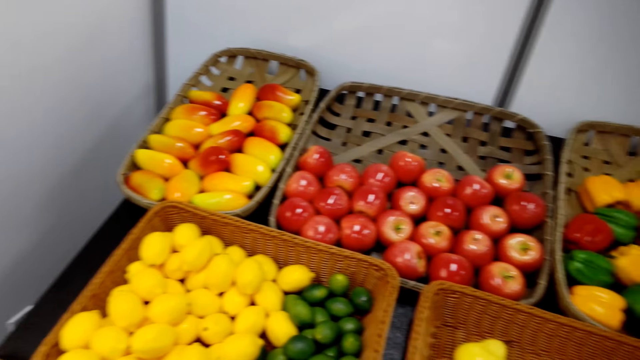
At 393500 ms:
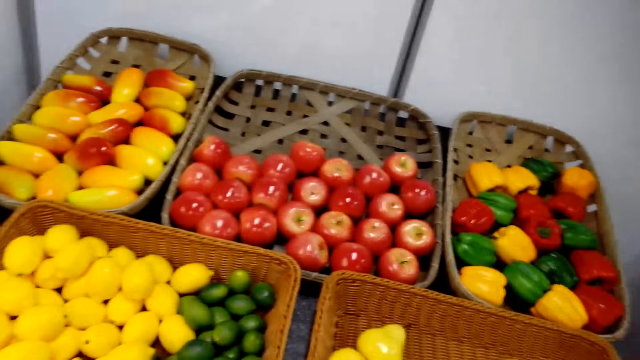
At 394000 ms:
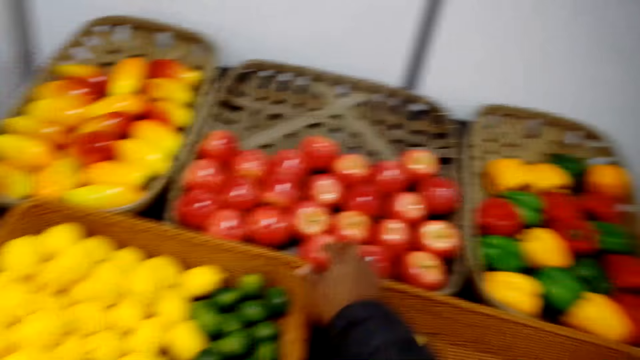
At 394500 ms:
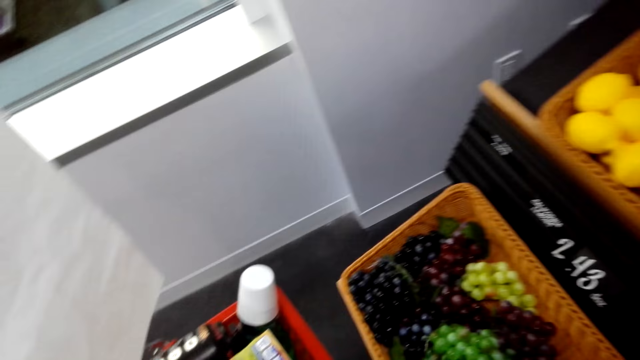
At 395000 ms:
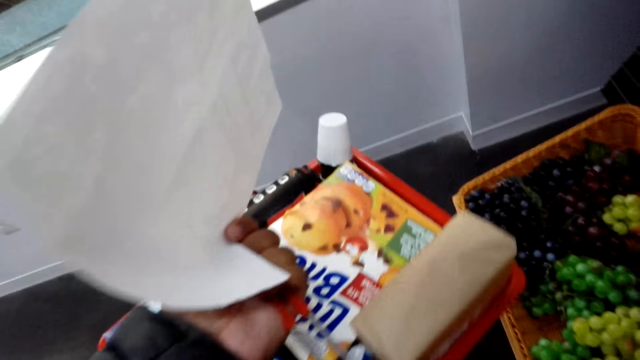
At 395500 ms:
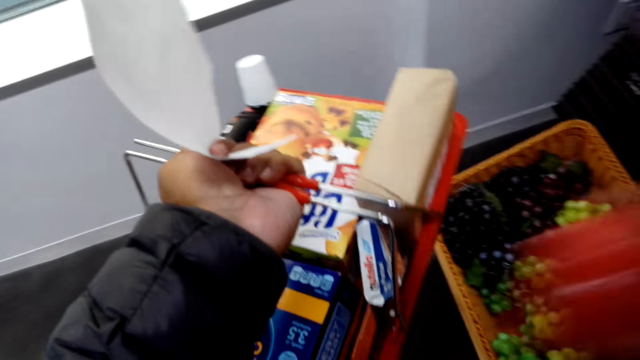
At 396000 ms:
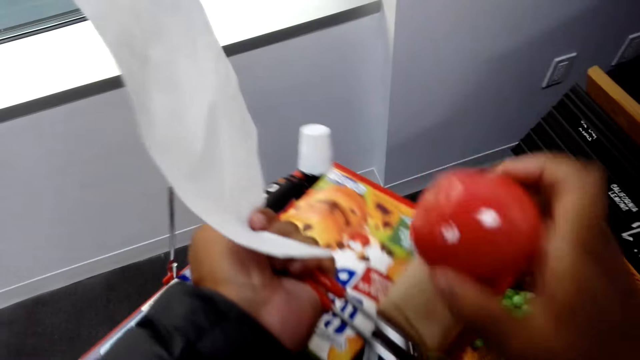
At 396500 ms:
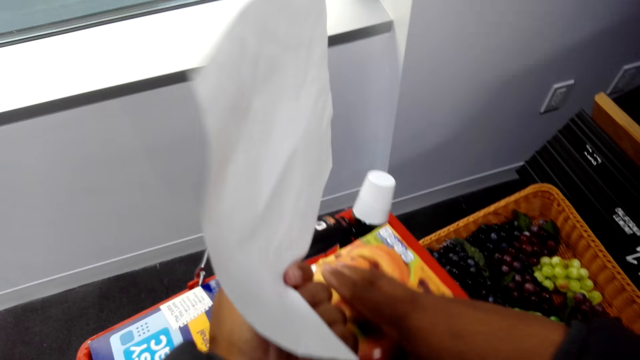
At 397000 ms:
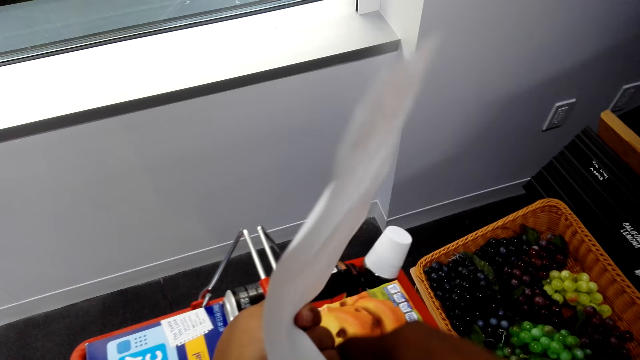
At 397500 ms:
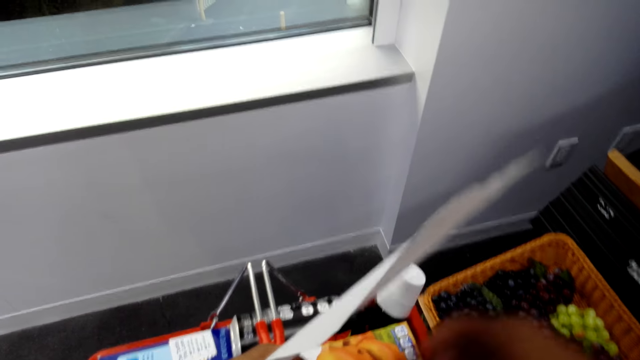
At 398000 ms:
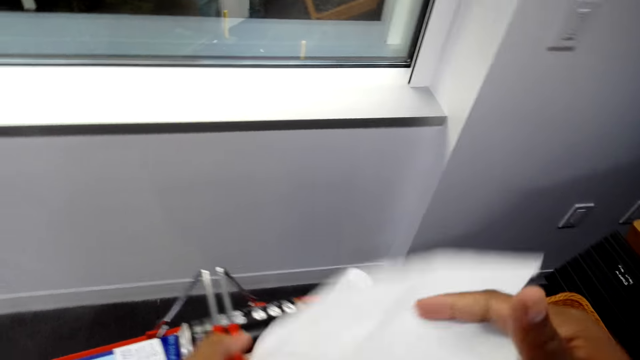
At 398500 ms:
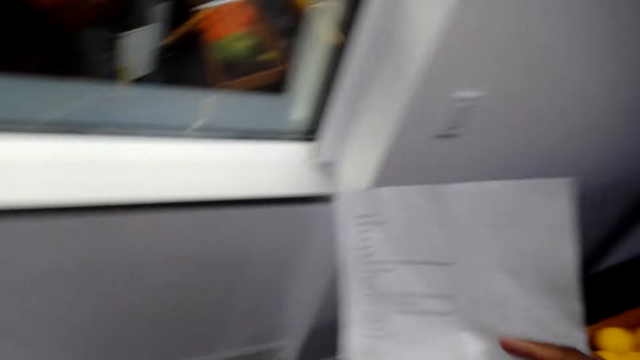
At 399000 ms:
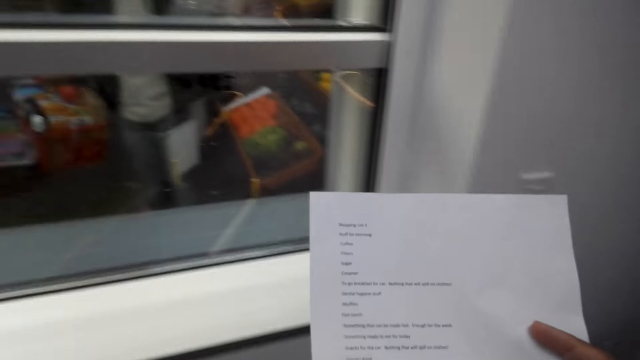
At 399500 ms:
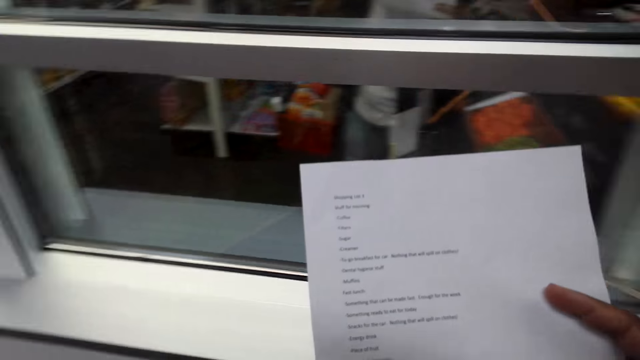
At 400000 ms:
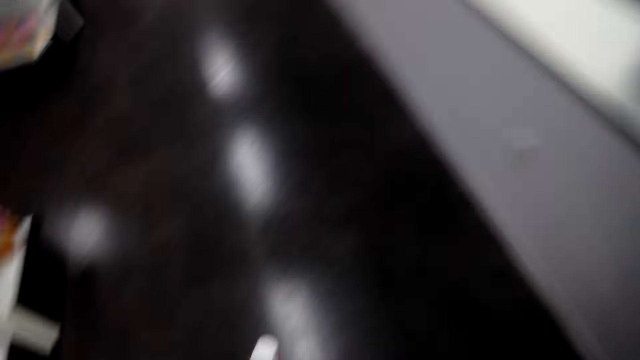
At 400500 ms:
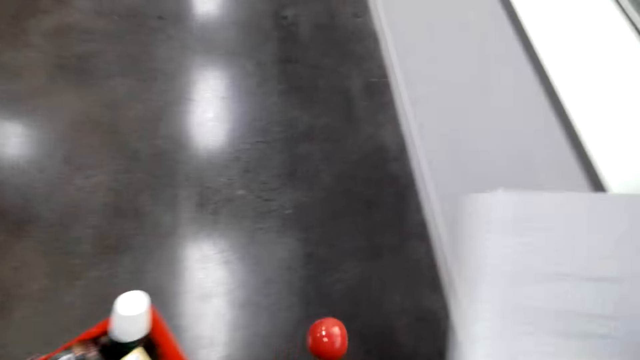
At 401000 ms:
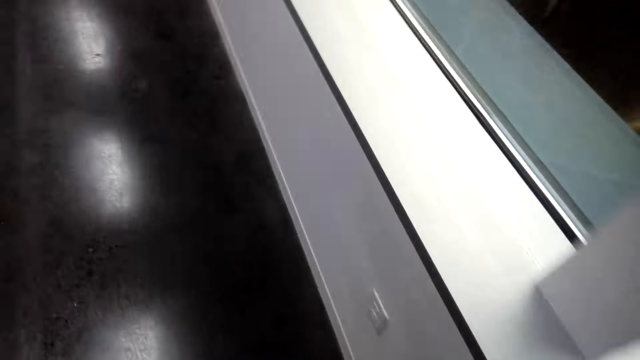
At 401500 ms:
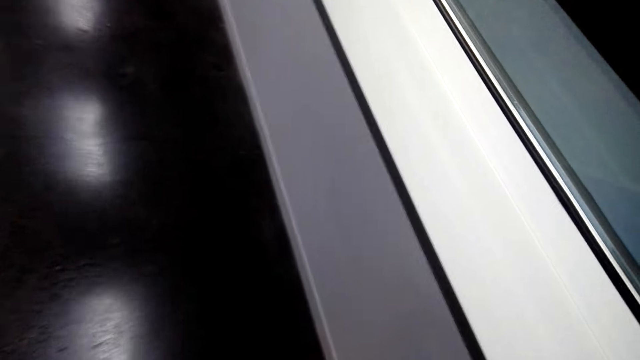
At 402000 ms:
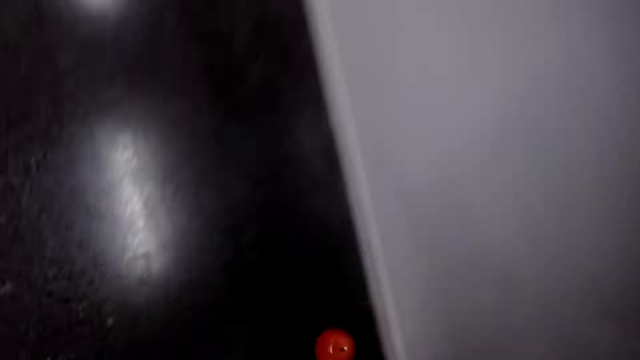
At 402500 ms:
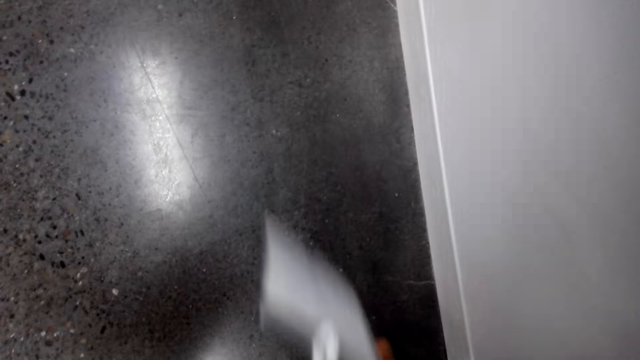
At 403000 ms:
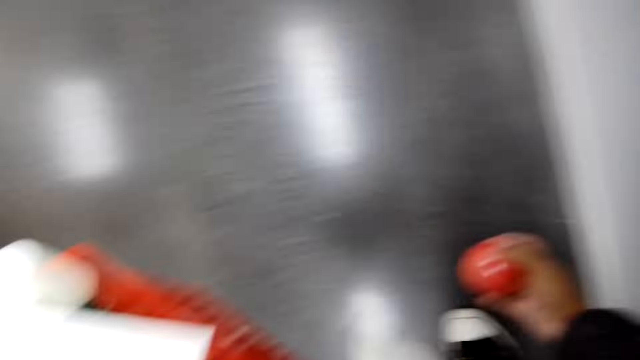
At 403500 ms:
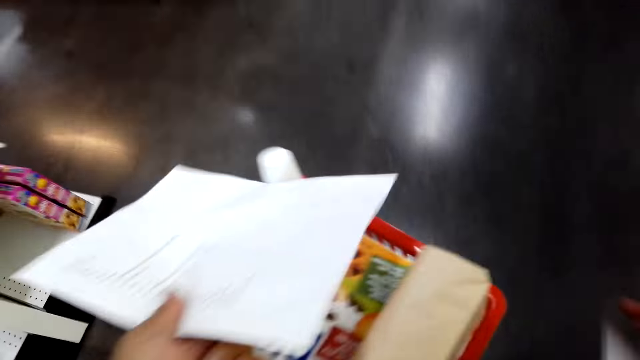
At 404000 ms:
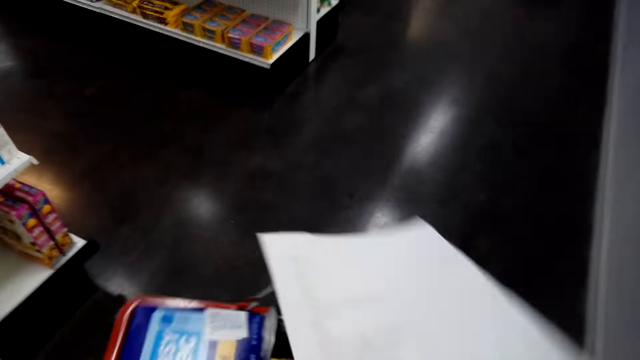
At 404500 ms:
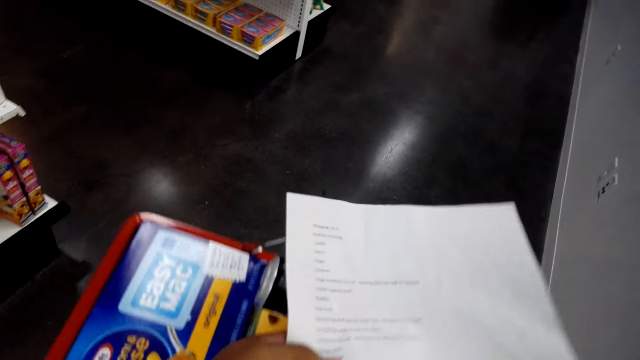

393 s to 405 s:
The camera wearer puts an apple or vegetables in the basket. They read the shopping list. They walk around the supermarket.

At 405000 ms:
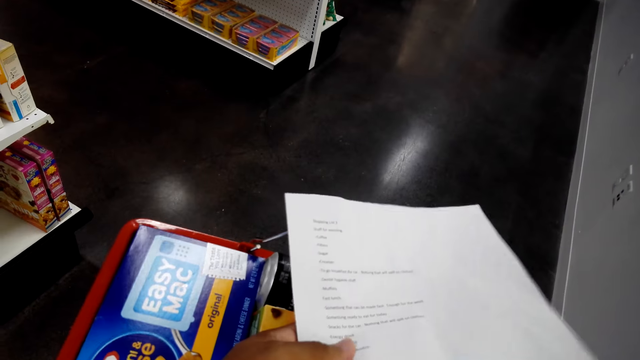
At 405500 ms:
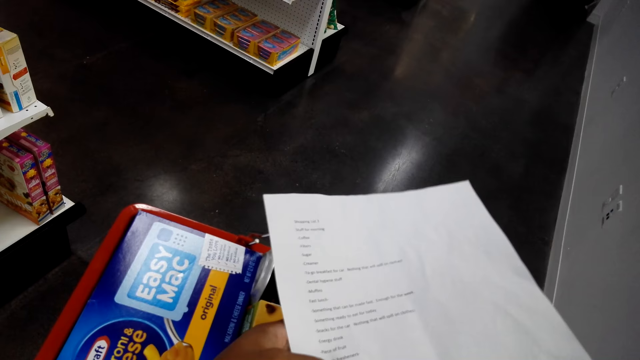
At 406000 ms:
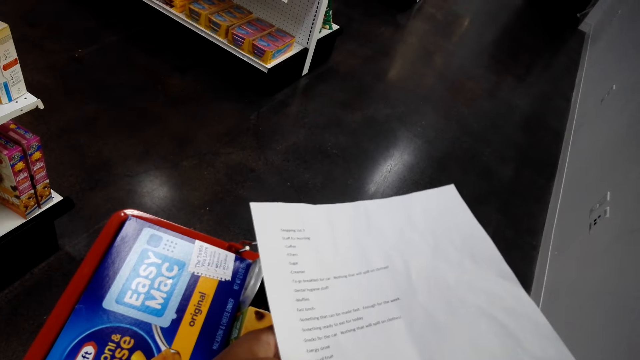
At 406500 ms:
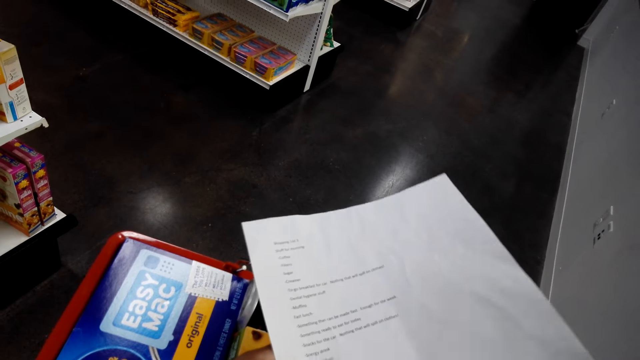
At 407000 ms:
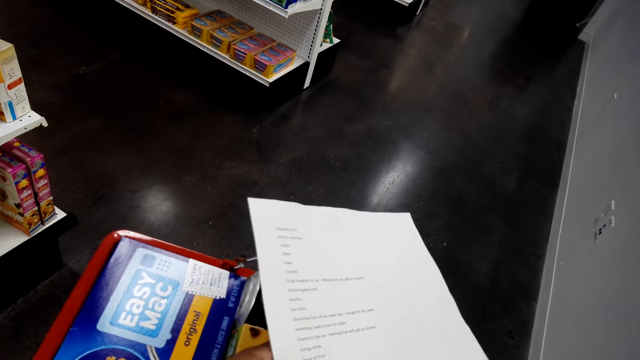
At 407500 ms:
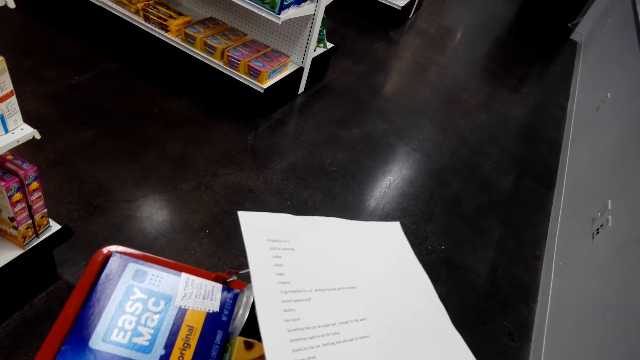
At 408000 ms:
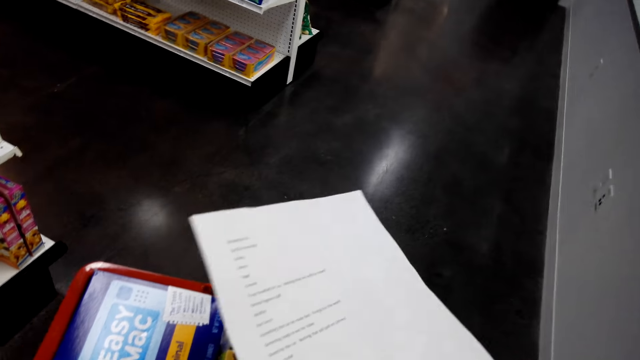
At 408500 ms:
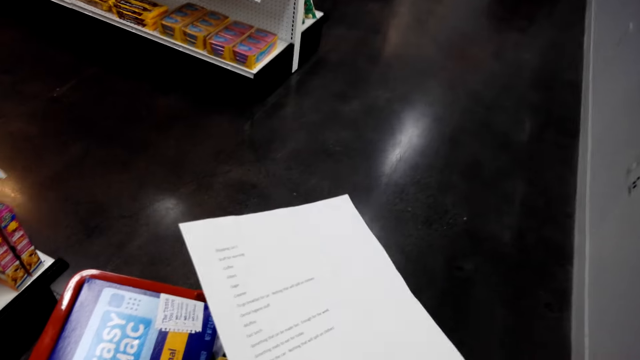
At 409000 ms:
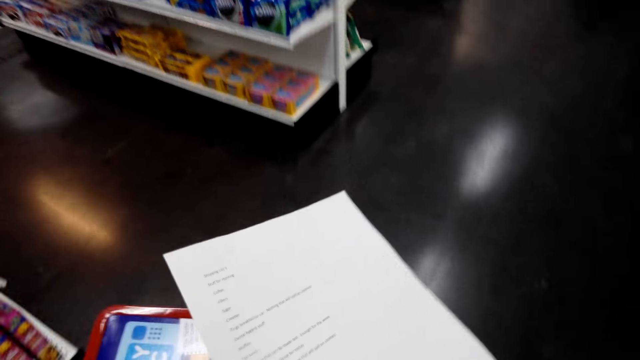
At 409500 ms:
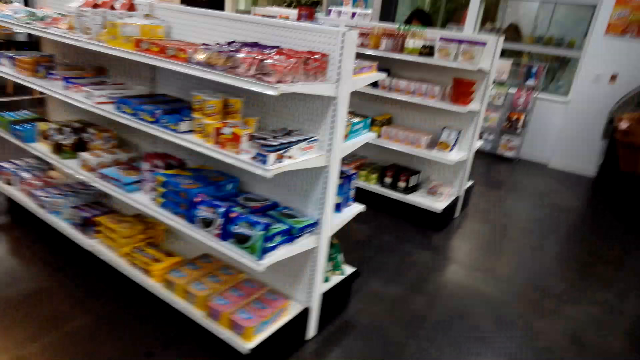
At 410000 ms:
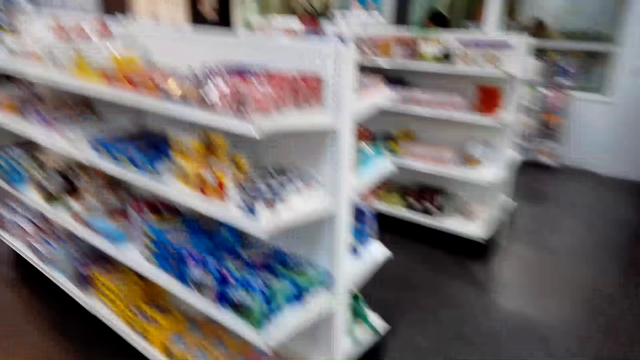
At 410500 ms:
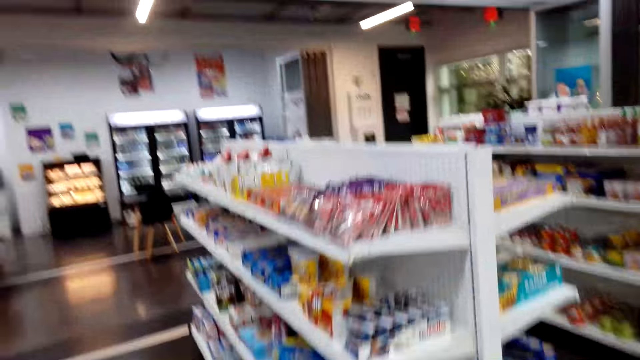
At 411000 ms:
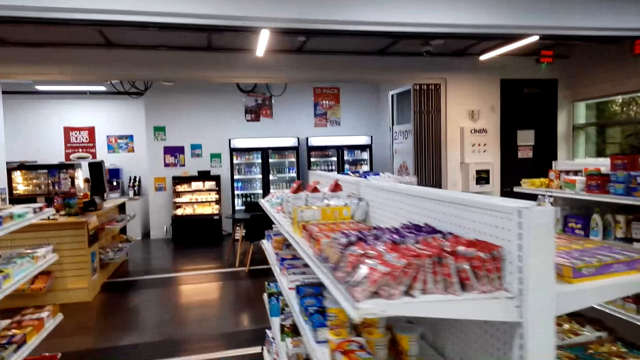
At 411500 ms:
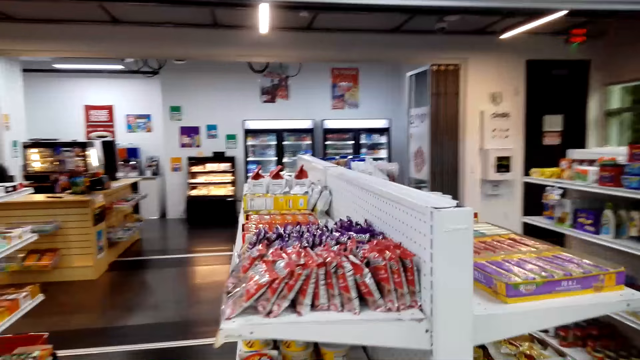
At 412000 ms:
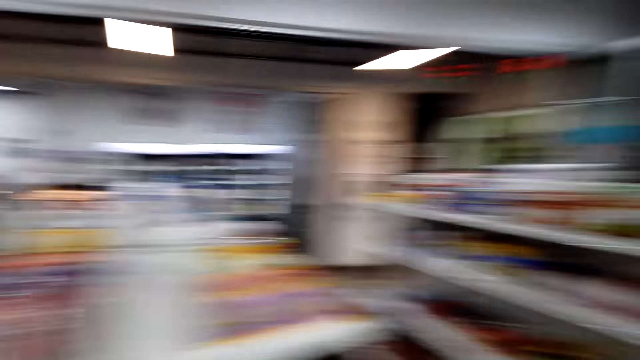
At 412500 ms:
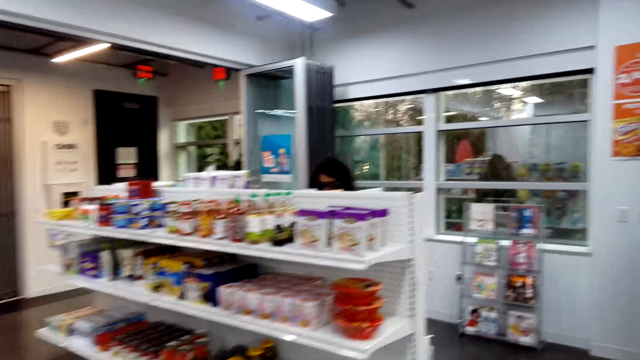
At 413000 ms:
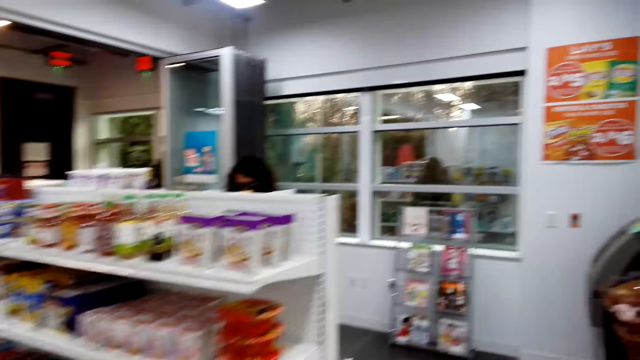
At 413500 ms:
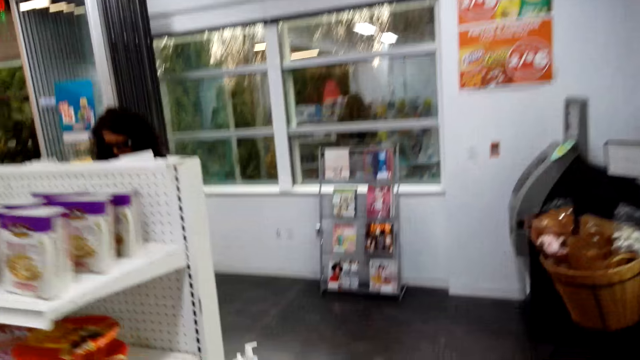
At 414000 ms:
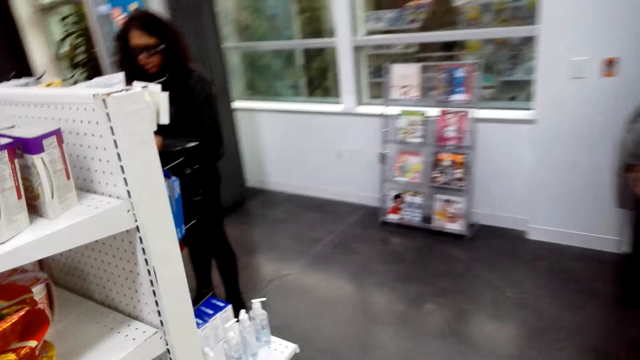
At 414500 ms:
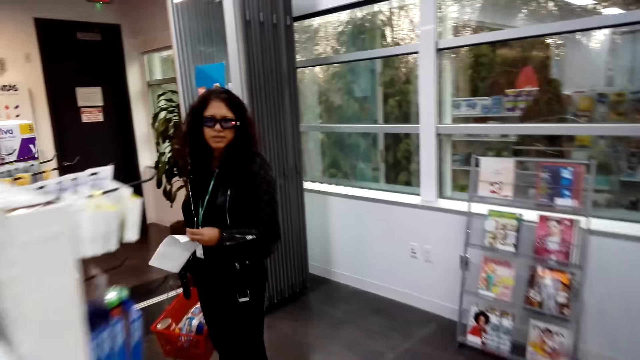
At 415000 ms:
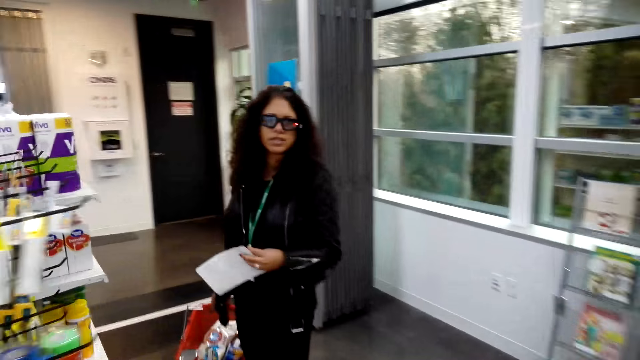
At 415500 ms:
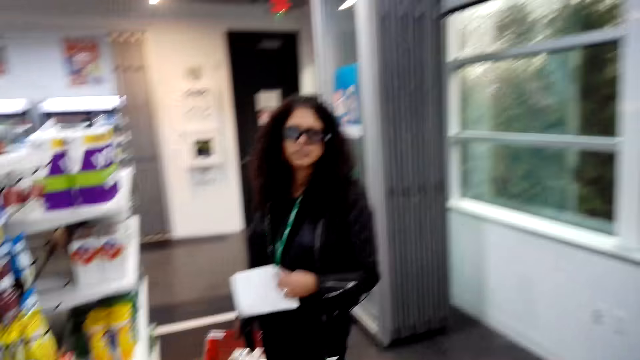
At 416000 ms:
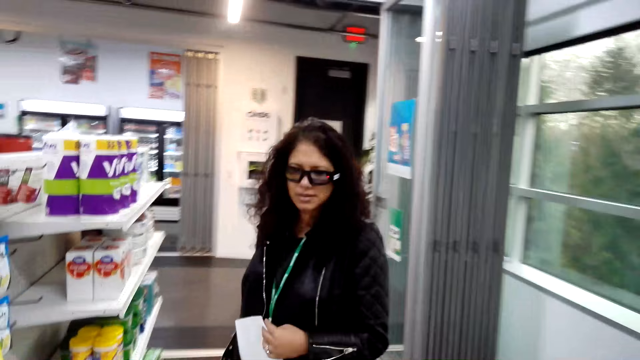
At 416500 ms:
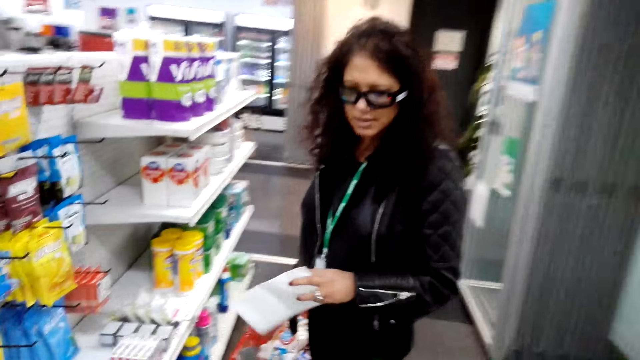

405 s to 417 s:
The camera wearer looks around the supermarket. They walk around the supermarket. They dialogue to a person.
